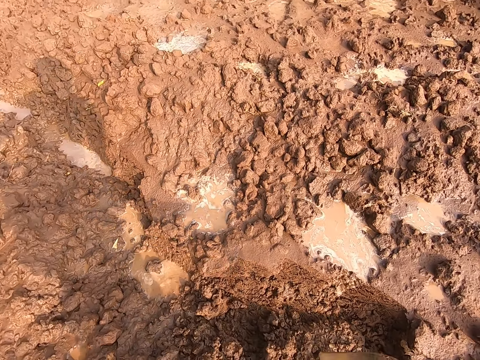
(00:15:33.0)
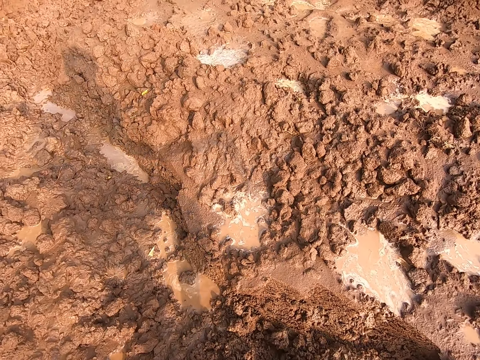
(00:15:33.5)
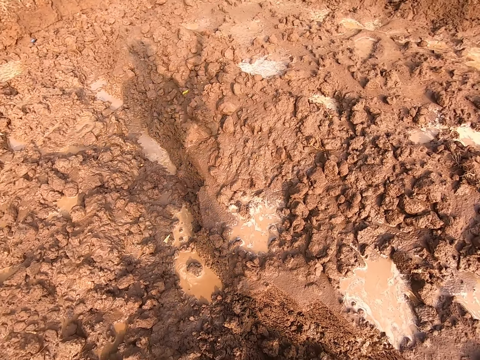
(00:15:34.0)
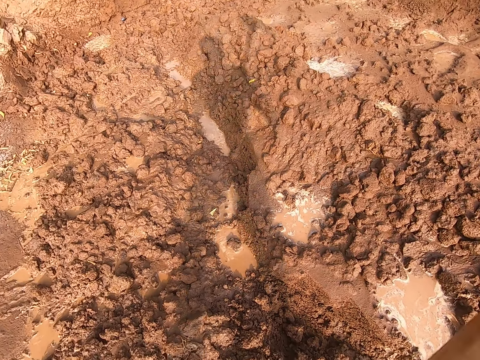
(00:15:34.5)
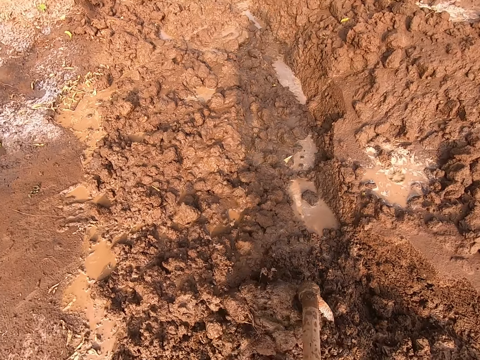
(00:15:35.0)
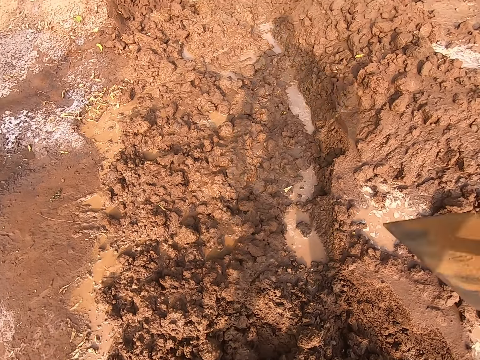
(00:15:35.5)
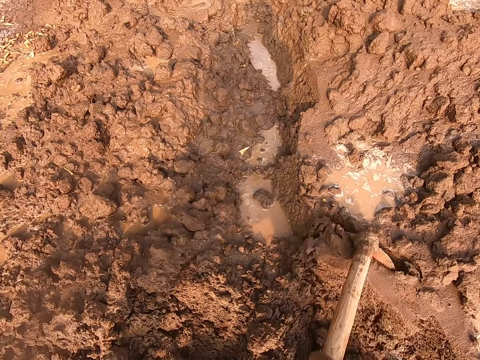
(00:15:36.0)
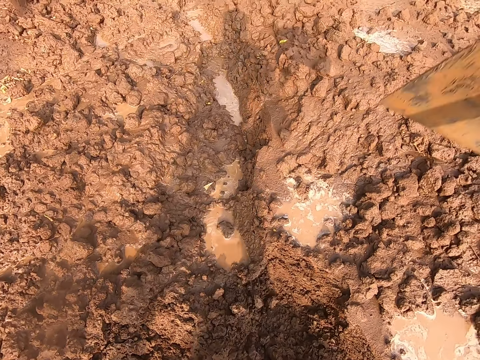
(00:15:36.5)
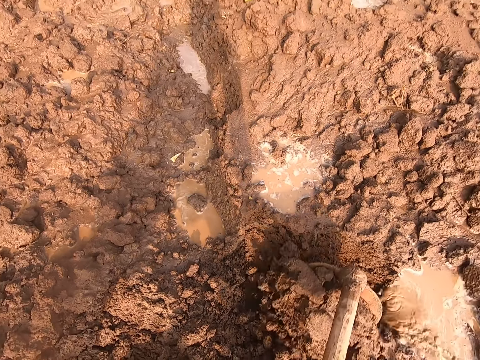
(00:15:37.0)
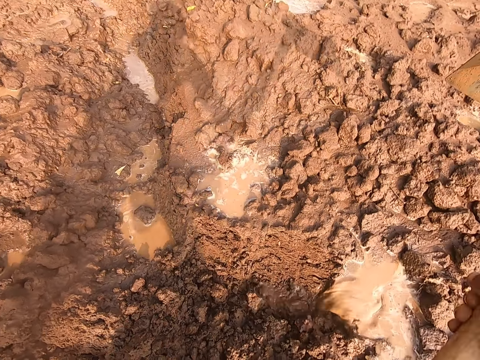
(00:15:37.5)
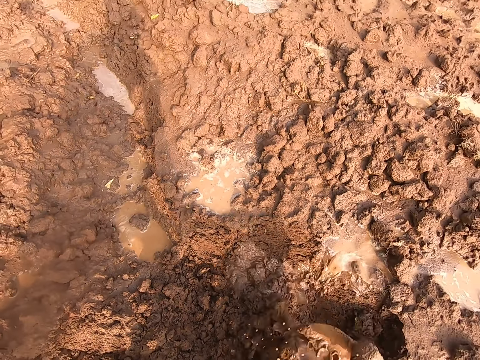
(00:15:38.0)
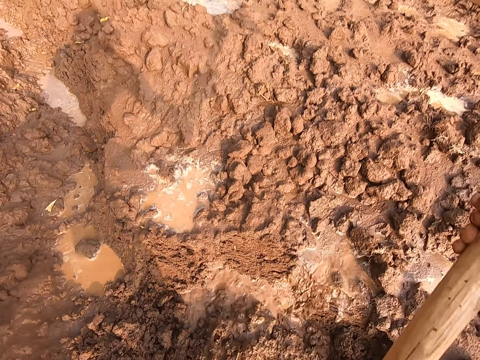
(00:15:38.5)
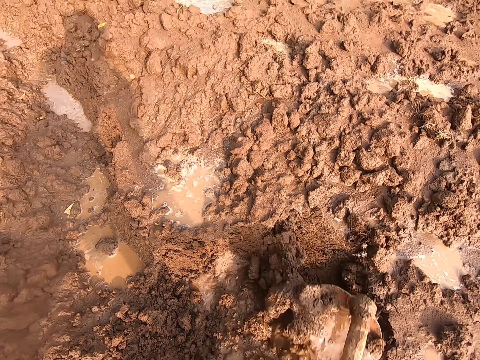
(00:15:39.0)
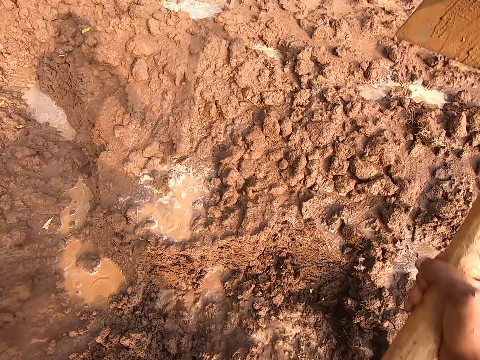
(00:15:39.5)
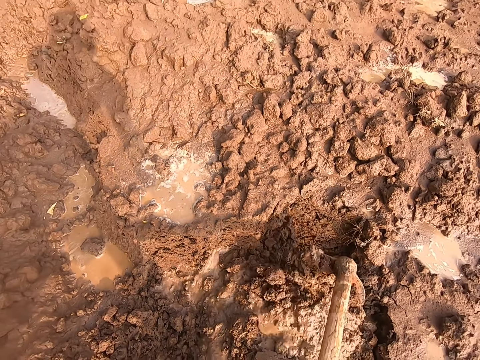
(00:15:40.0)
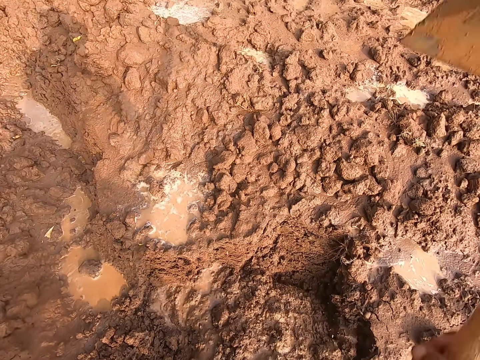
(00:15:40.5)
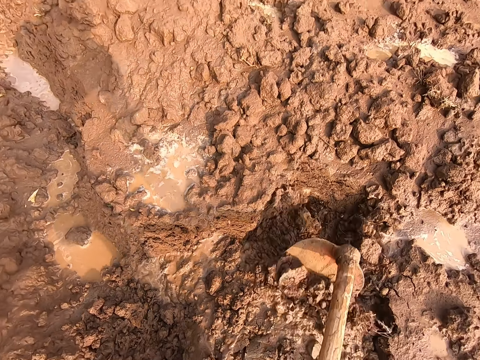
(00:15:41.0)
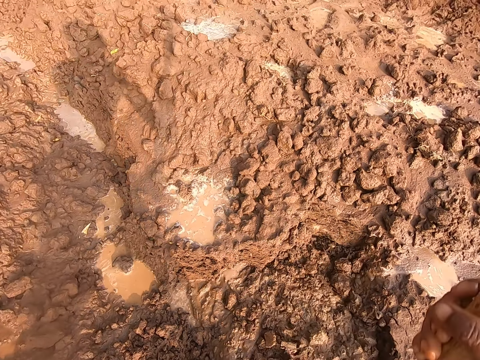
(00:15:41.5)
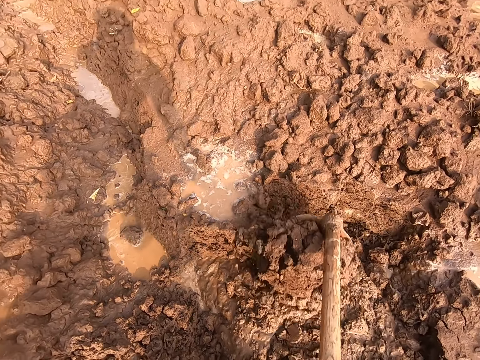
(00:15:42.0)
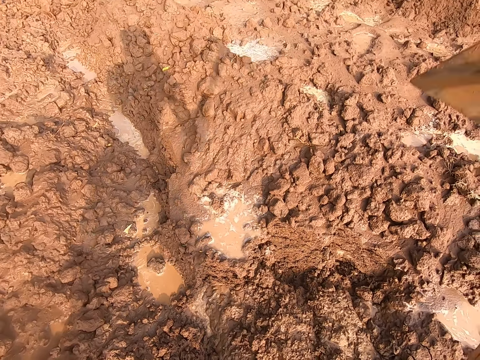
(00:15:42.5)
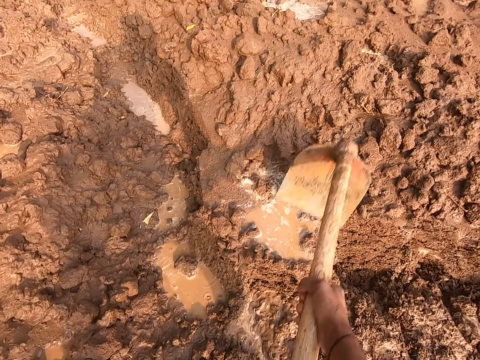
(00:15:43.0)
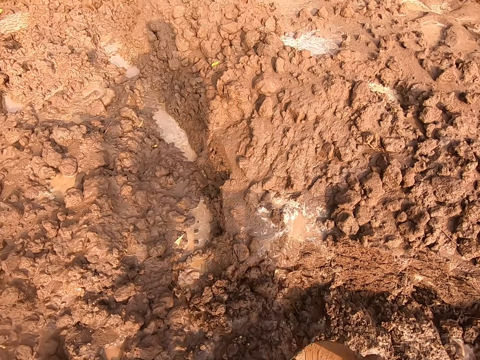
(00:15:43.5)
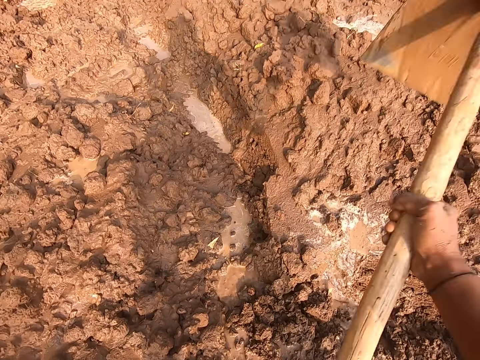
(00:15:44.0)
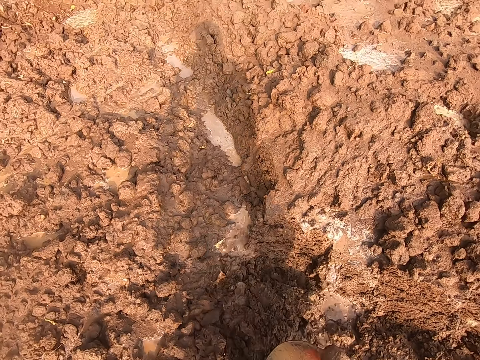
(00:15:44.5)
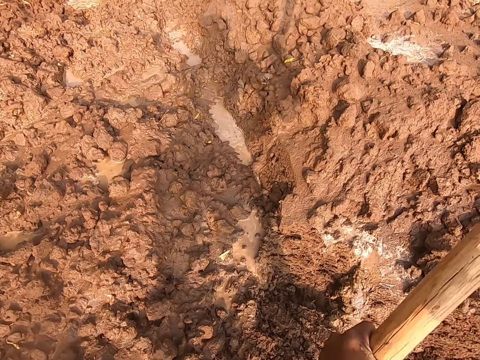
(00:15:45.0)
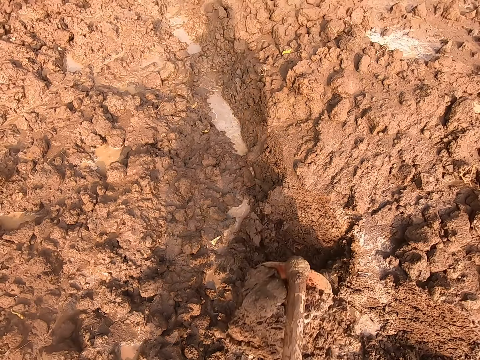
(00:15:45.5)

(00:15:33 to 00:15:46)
The camera wearer digs the ground on the field with the hoe in both hands.

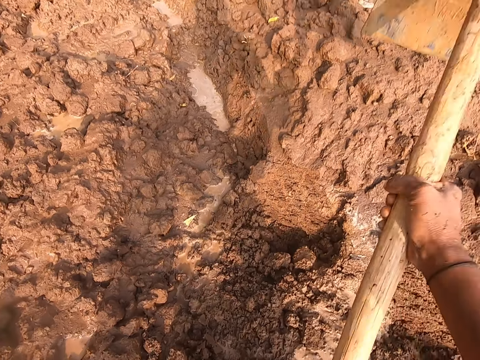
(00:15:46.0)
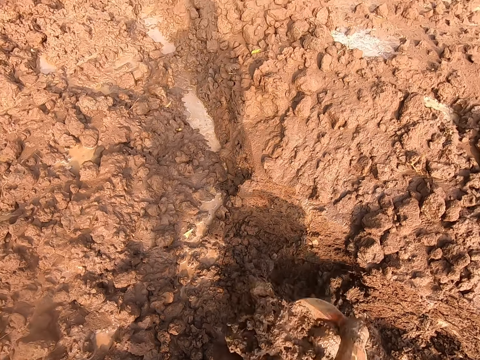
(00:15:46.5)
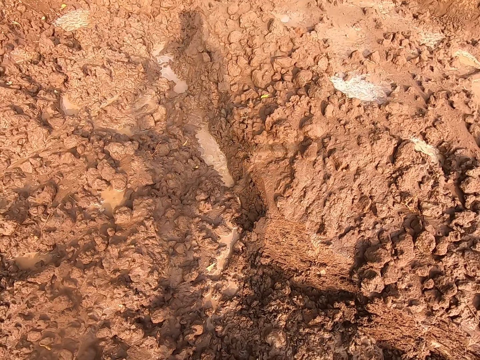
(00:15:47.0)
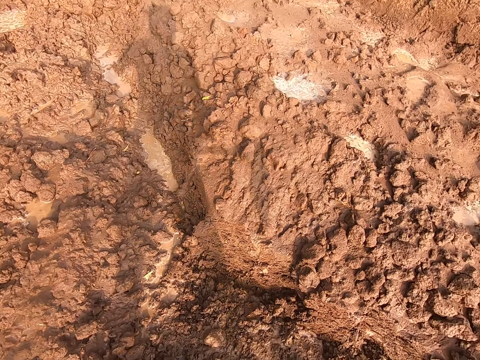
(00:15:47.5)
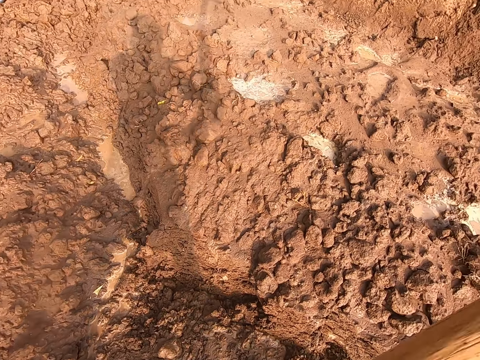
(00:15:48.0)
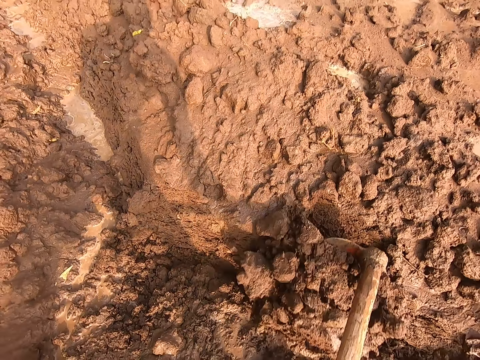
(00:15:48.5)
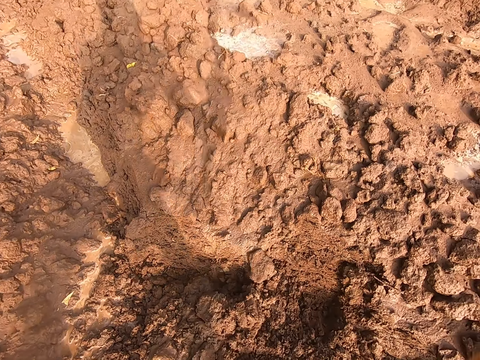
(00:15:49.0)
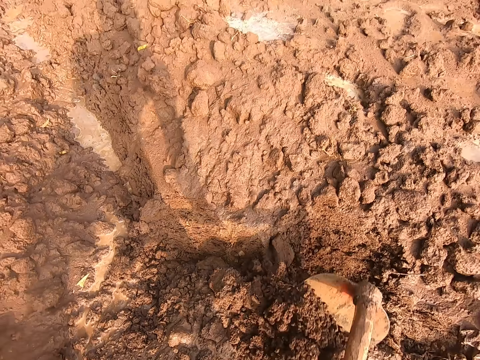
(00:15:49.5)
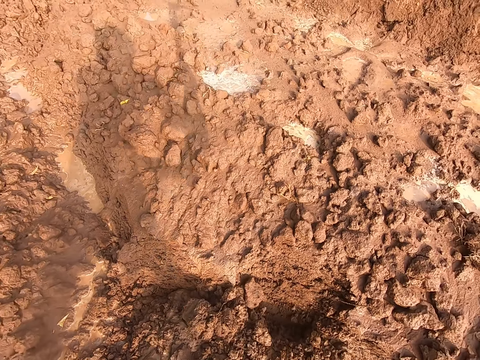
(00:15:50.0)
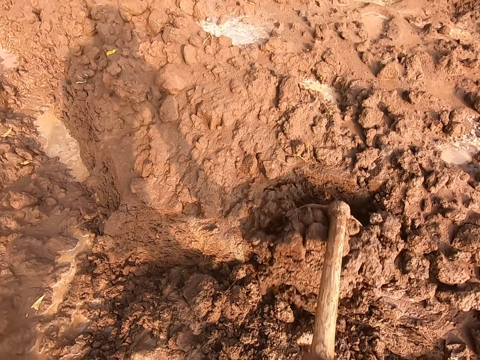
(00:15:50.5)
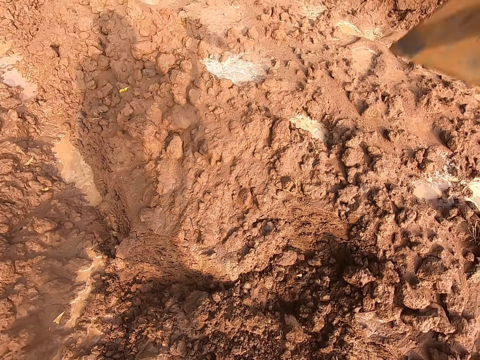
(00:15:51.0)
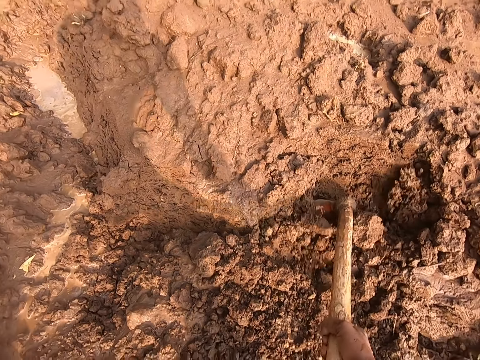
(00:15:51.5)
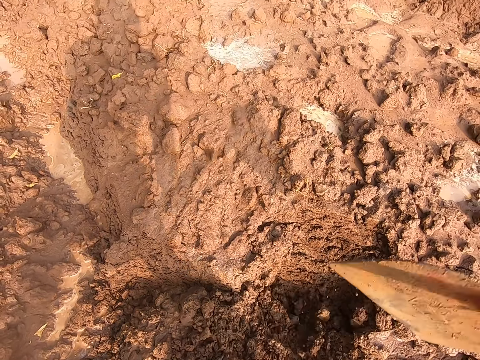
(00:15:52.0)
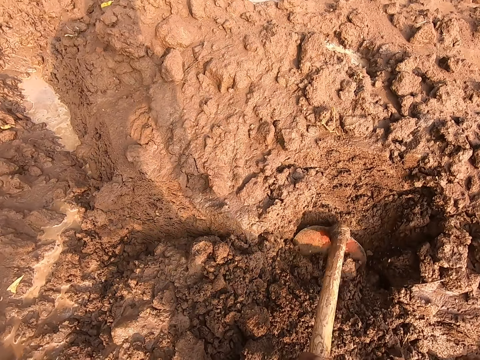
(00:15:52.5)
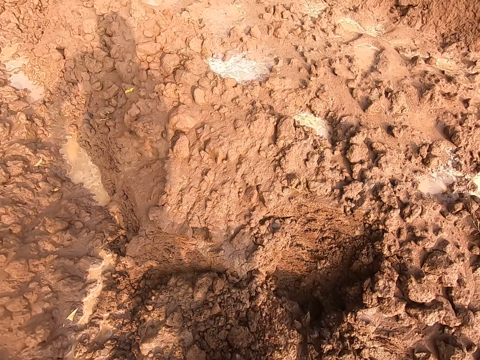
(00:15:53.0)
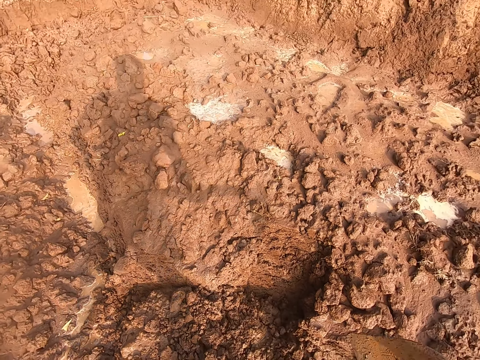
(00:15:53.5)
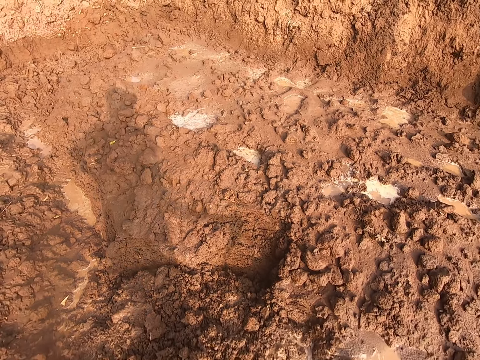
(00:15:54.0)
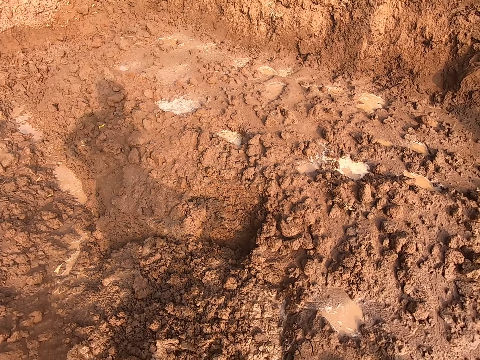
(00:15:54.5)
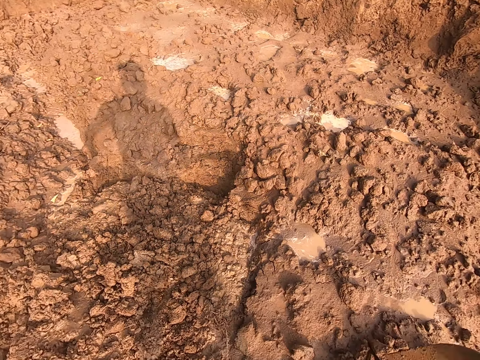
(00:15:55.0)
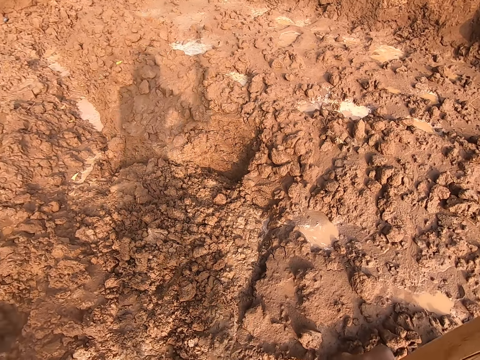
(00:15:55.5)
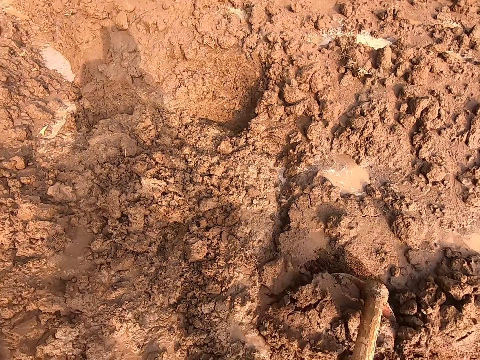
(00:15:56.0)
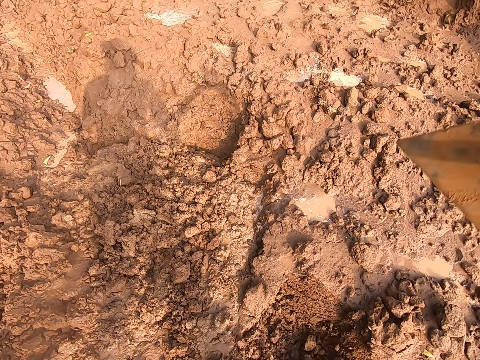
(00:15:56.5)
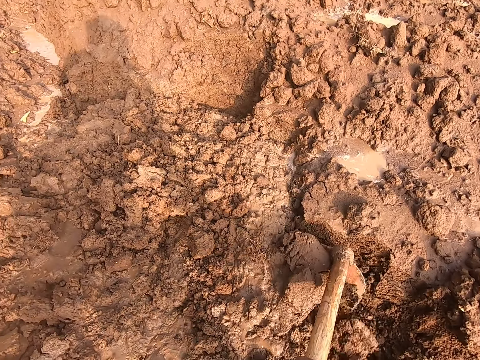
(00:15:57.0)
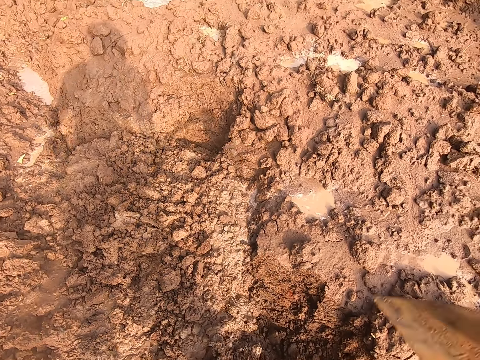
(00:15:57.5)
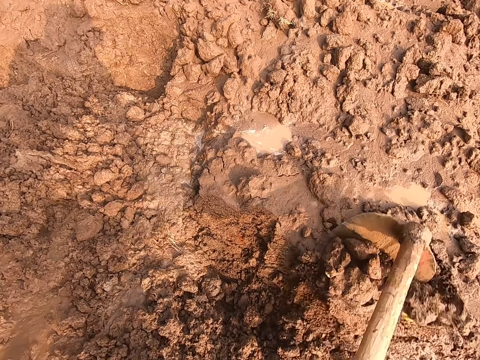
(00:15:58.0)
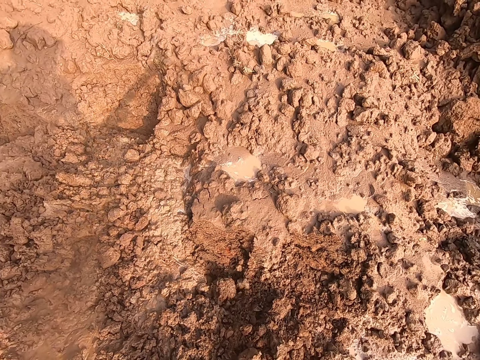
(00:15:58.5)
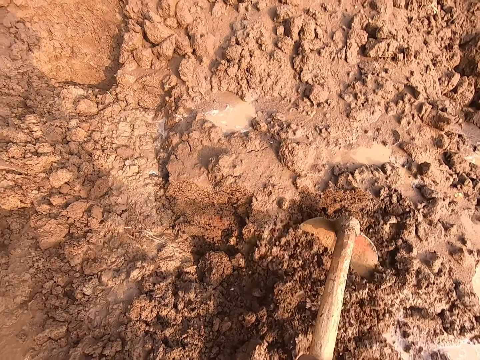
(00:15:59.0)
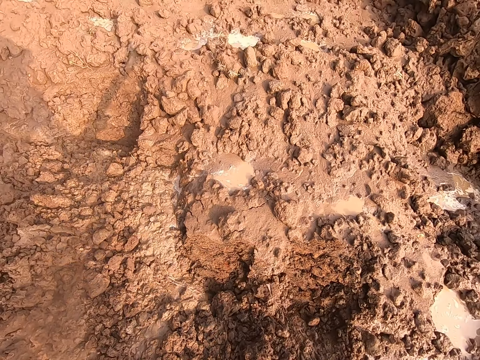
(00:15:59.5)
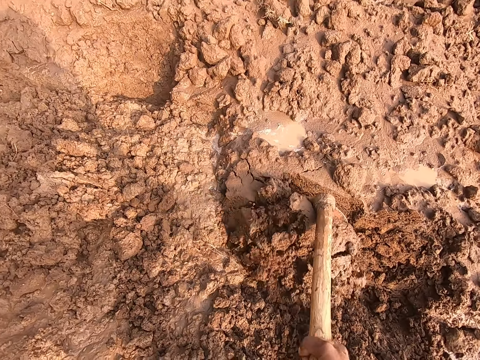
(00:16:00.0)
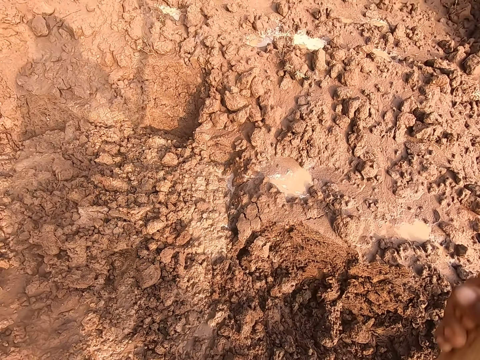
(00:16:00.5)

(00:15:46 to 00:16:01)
The camera wearer digs the ground on the field with the hoe in both hands. They dig the ground again.
